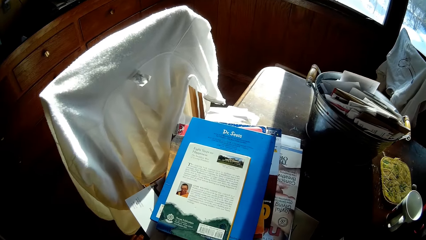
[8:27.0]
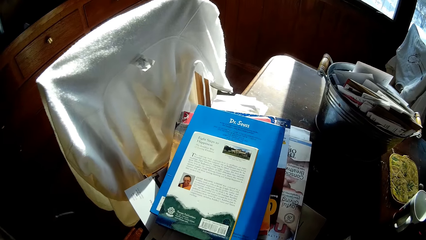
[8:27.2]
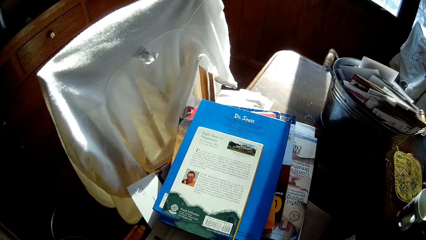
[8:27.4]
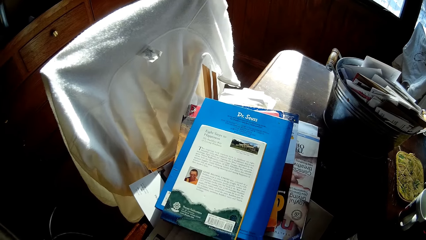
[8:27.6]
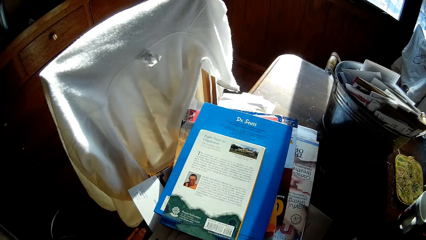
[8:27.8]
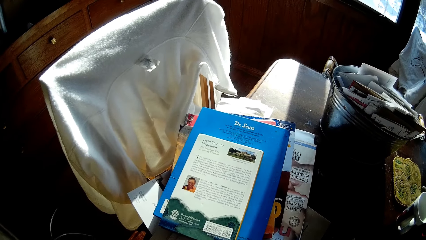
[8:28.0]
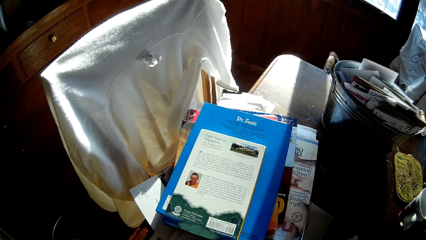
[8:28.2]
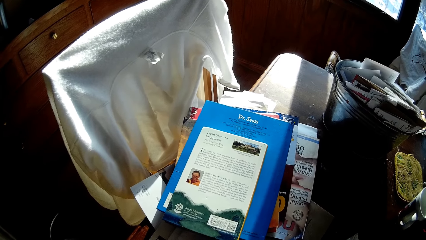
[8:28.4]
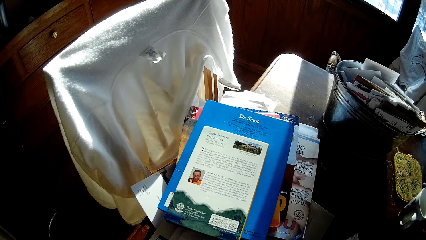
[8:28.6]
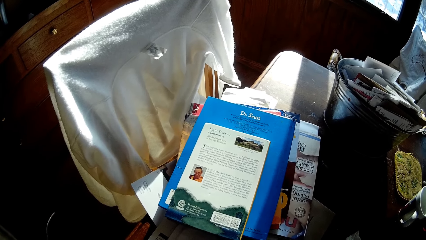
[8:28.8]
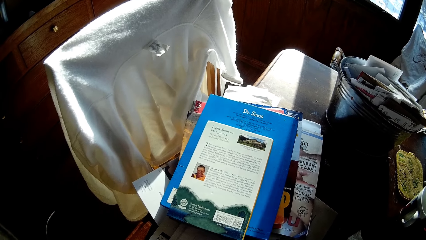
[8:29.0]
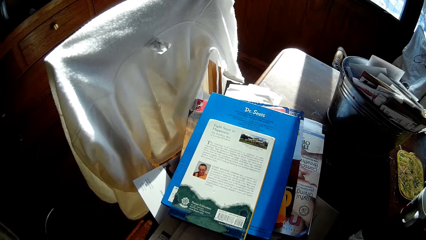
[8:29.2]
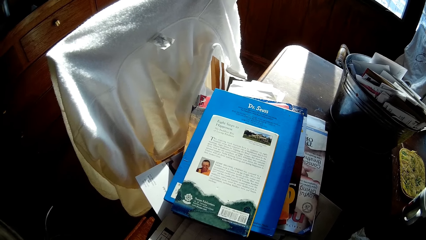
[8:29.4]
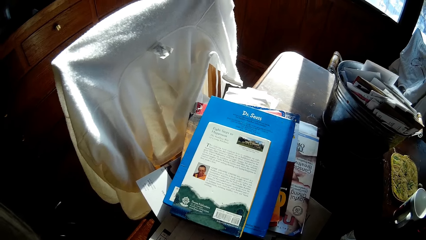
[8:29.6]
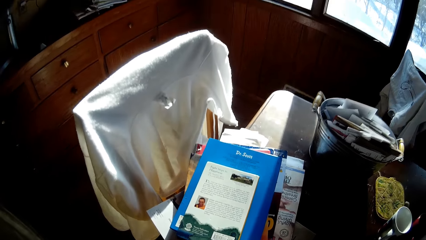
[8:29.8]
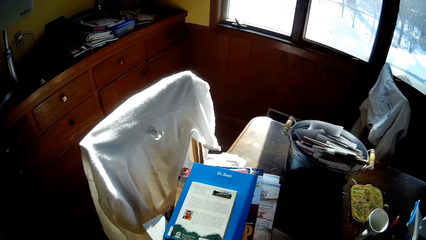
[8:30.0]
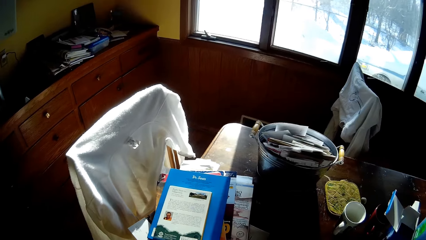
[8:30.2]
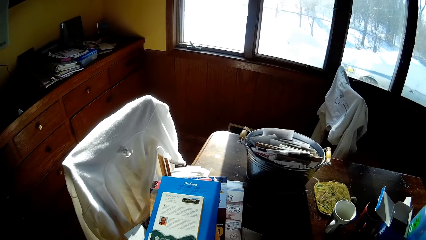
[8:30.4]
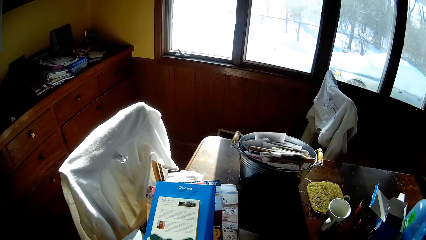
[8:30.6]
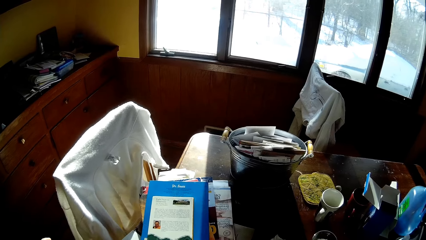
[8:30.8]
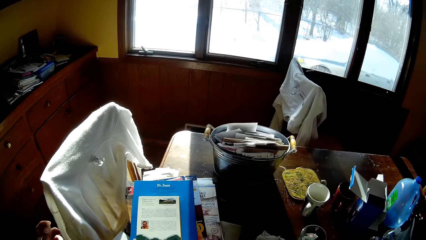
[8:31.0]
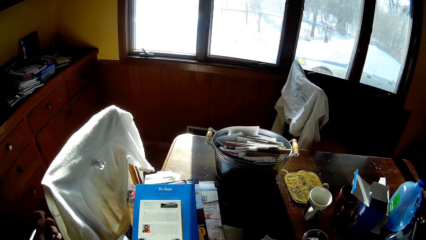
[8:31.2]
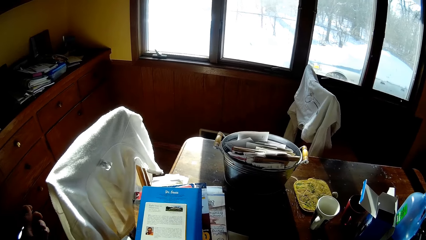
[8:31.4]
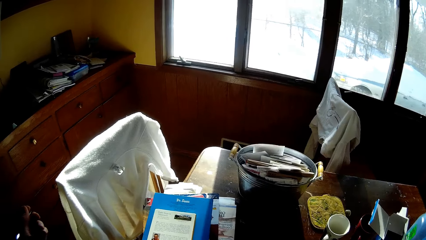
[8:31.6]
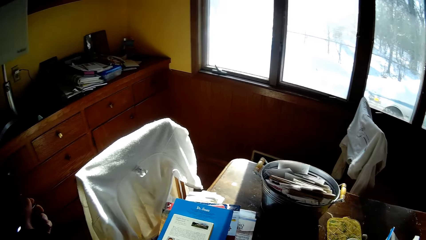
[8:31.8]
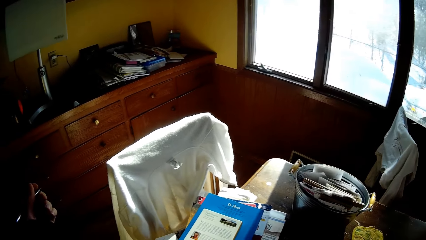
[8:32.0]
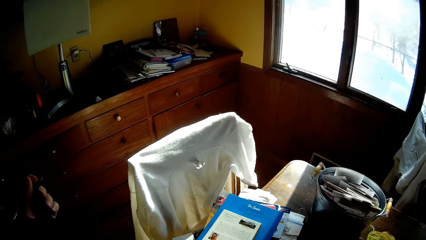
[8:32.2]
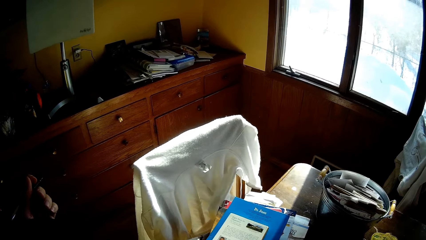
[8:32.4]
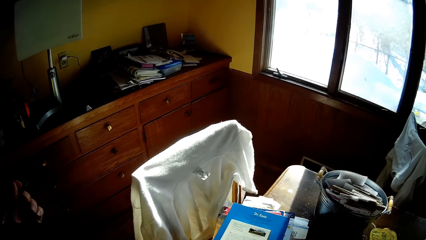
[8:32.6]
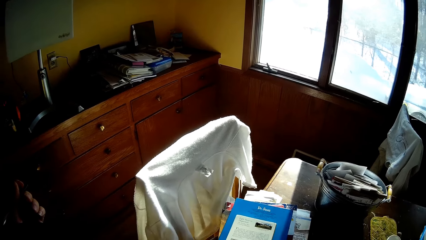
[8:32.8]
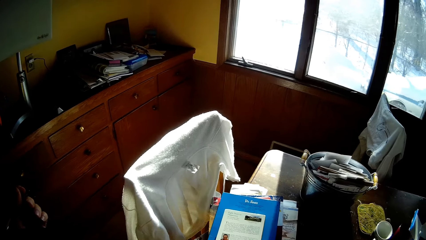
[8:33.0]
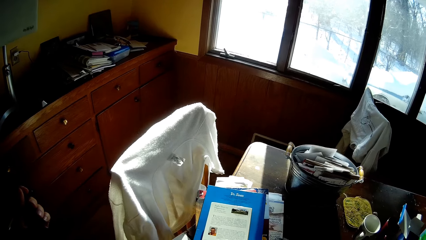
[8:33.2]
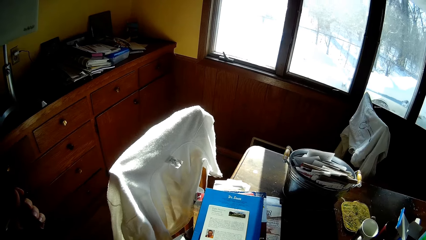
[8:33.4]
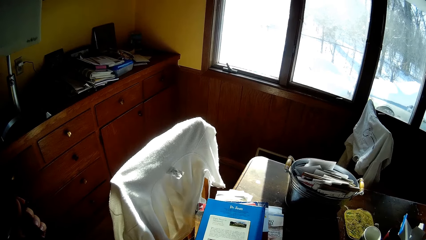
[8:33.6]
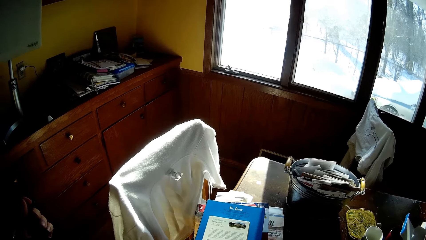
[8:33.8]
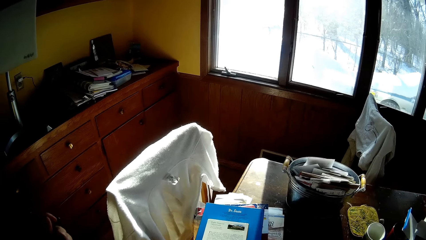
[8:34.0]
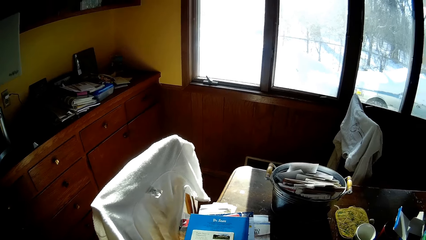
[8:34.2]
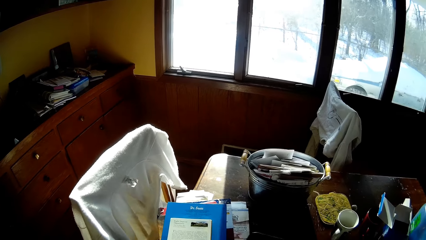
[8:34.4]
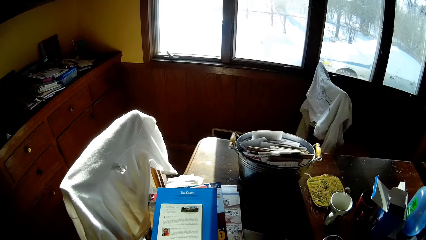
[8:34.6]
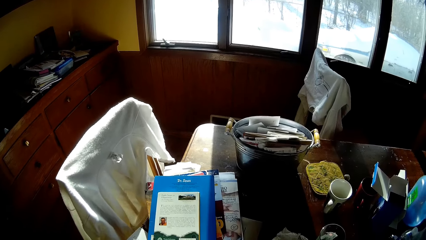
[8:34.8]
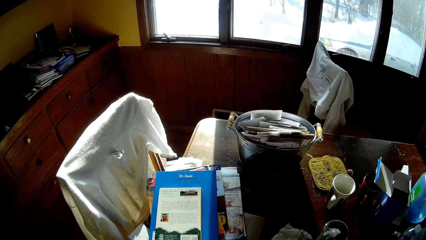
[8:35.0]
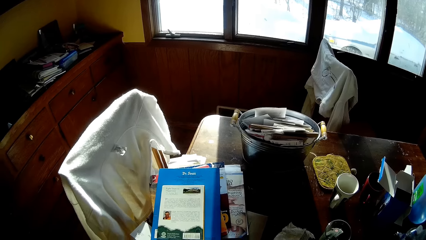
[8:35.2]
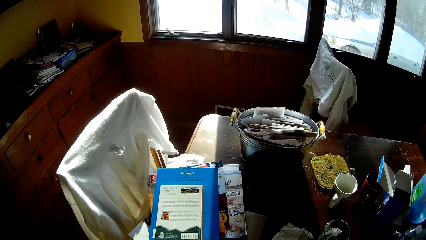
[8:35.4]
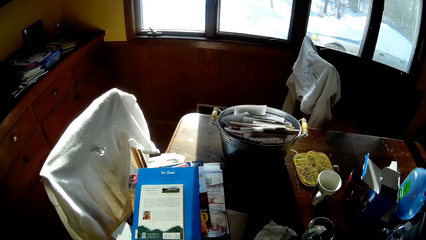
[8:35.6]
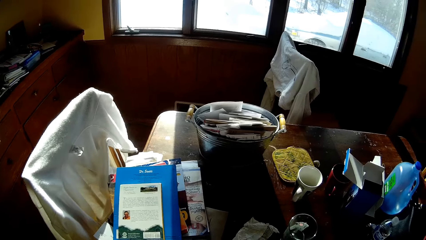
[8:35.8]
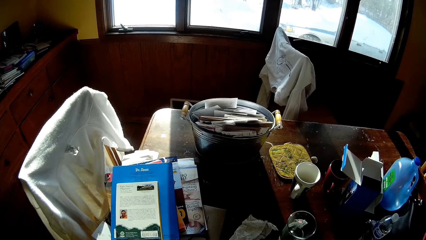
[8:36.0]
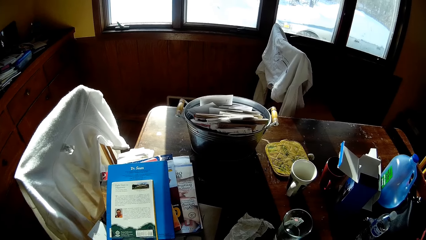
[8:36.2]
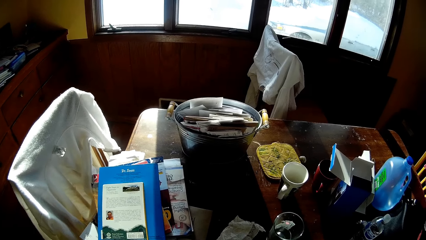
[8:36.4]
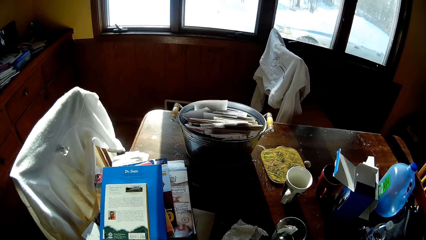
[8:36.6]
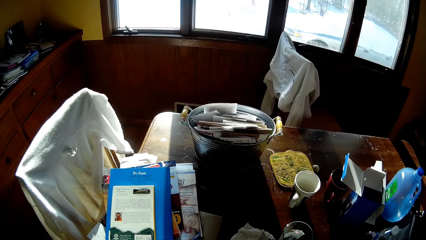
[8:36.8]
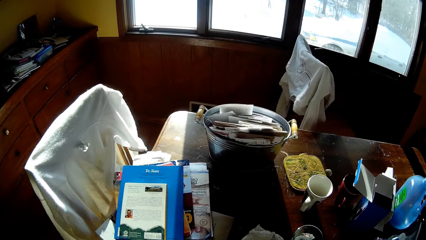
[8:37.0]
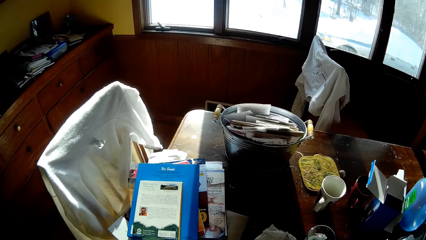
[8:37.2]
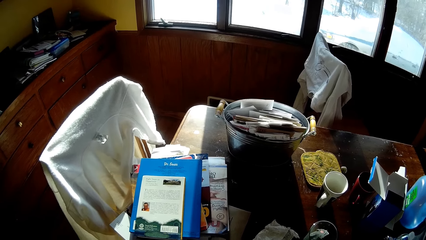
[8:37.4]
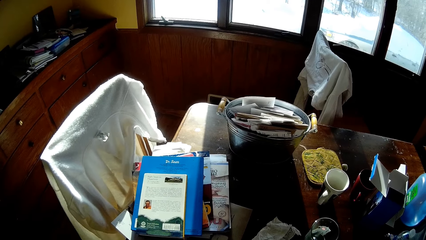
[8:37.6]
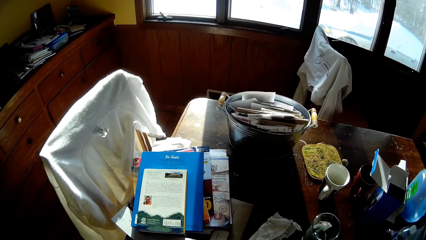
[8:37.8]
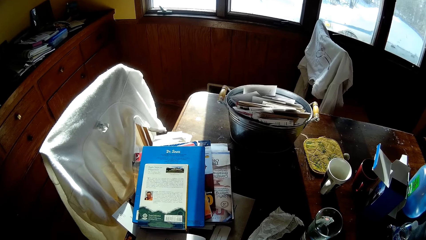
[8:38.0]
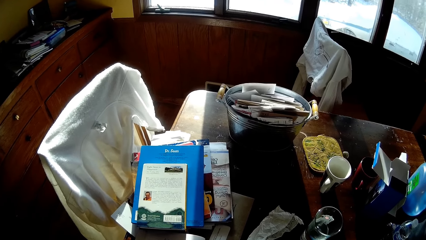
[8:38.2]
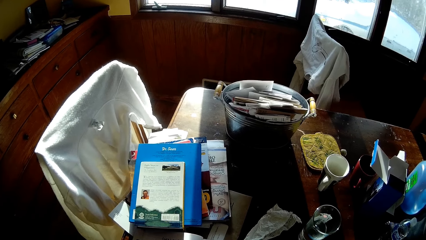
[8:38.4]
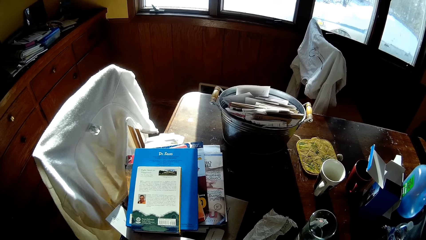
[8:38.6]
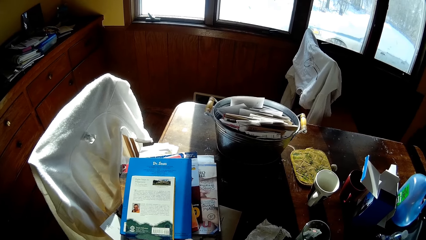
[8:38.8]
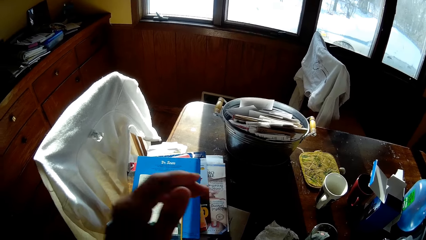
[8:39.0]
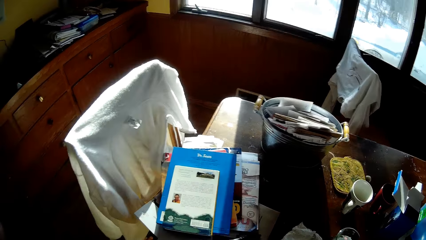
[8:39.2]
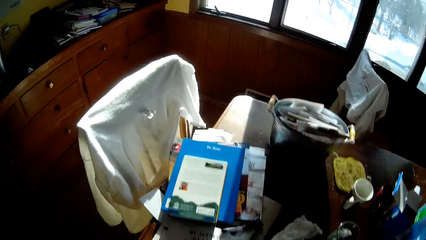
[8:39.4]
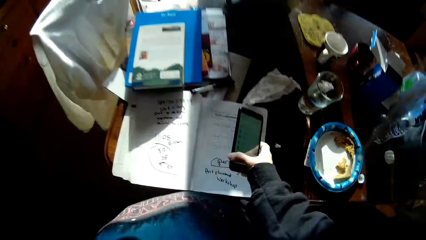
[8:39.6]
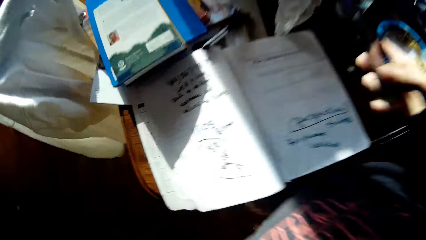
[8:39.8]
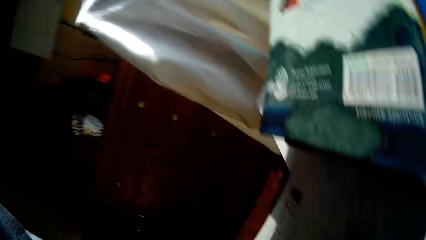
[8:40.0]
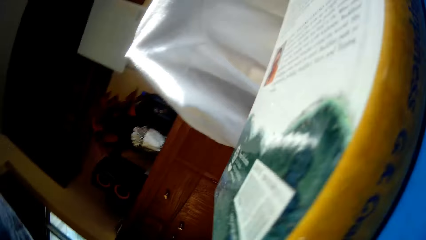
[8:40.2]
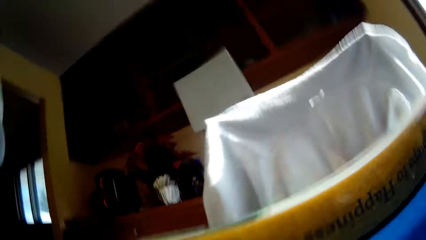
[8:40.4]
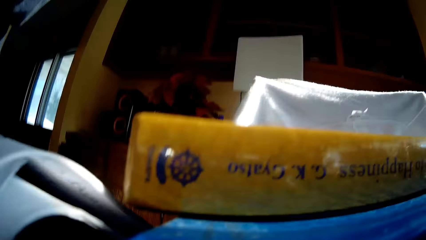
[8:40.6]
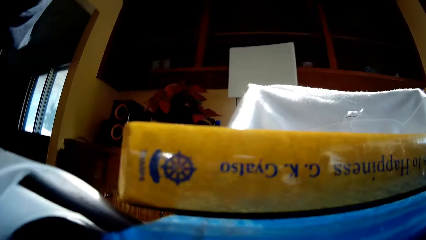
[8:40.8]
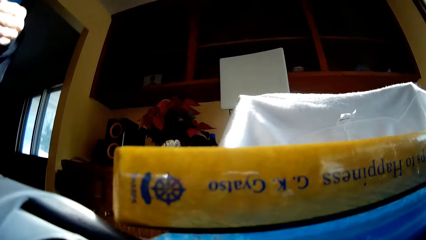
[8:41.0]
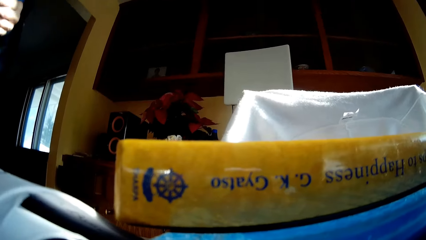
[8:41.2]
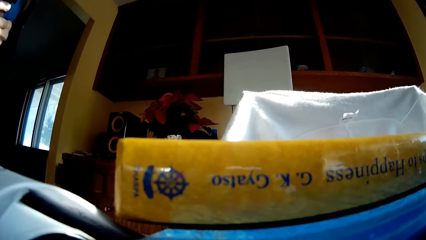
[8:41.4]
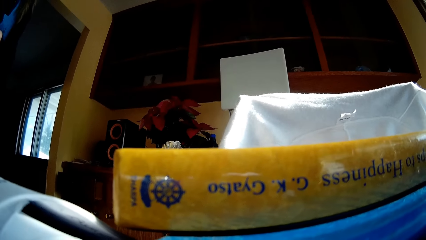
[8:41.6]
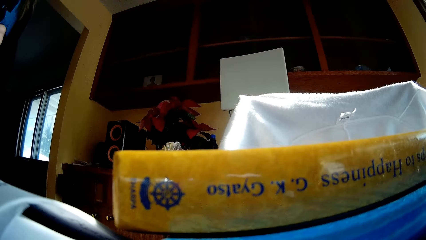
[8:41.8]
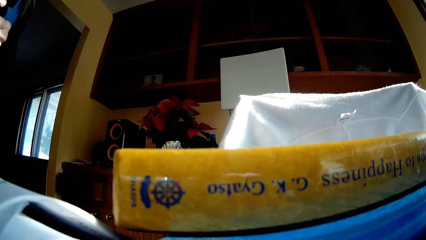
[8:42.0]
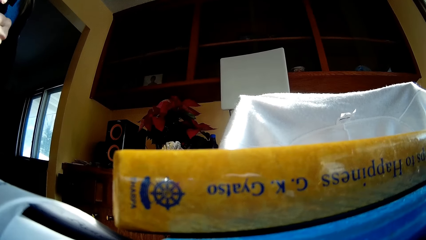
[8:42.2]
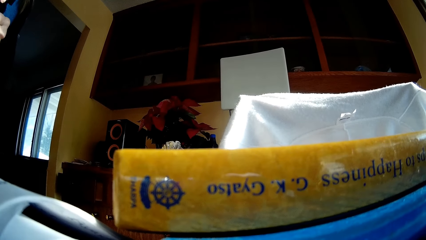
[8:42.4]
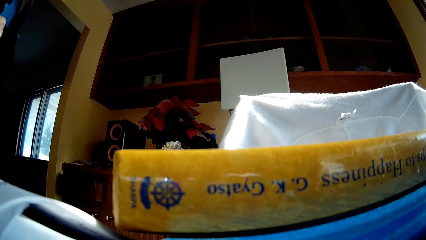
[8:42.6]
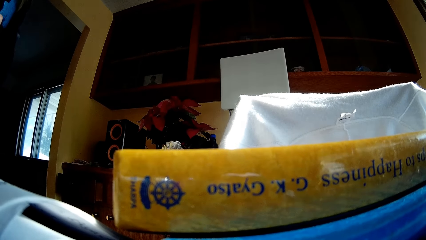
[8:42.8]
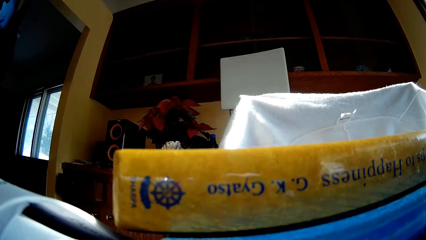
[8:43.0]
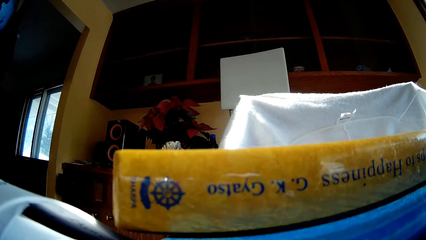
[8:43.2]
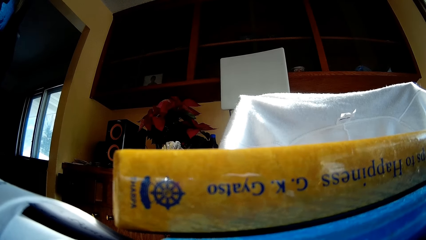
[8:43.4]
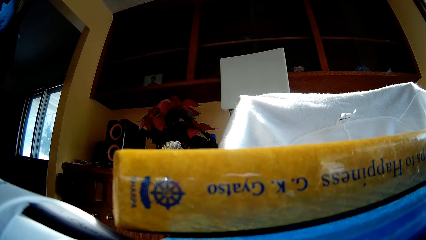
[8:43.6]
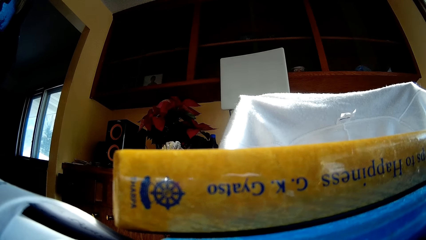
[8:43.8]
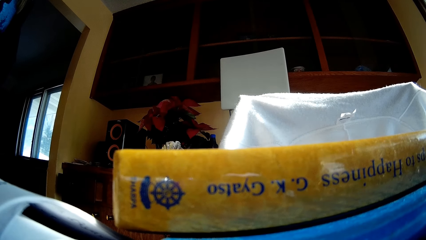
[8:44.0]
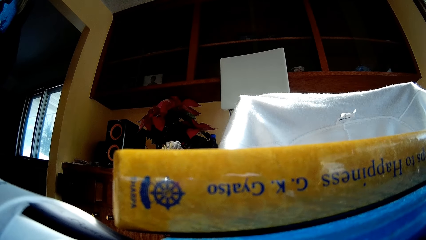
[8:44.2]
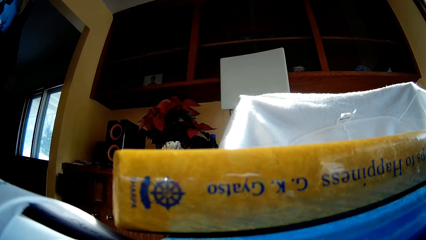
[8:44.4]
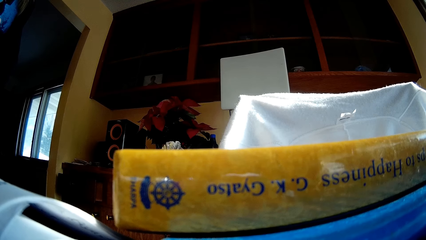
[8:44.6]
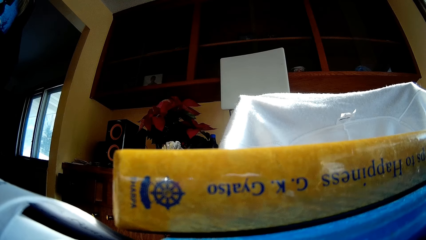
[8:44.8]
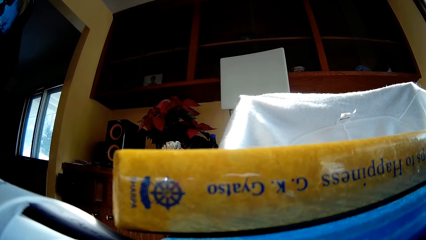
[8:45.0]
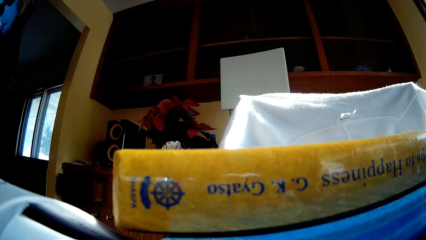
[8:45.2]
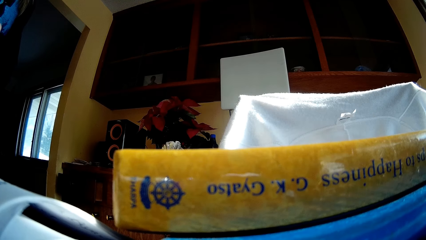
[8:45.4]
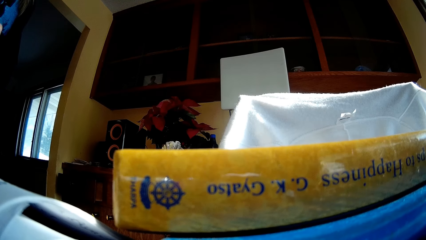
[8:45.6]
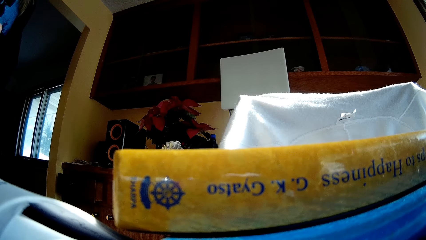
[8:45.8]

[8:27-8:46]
The camera wearer stops walking. He looks at the books on the table. He moves his hand. He puts down the camera.
